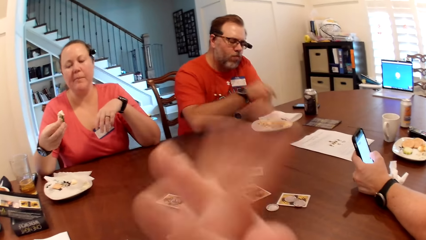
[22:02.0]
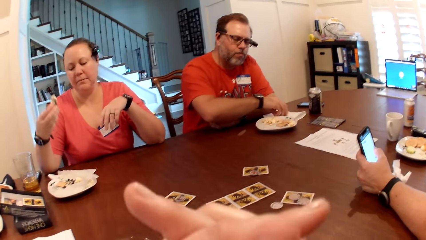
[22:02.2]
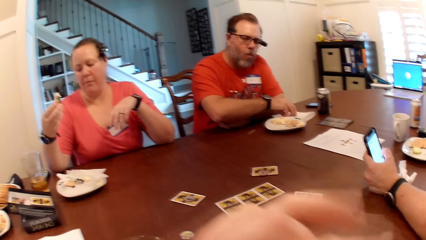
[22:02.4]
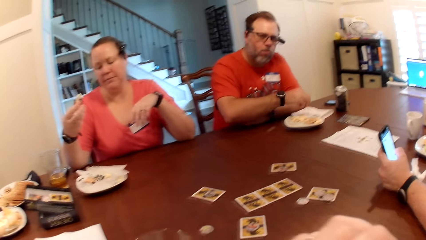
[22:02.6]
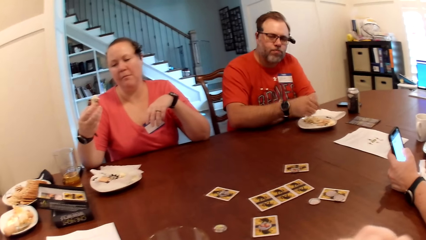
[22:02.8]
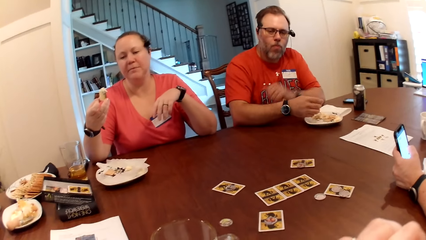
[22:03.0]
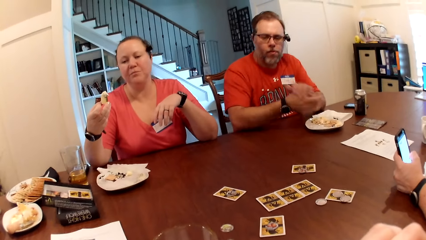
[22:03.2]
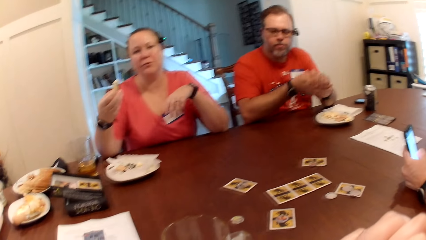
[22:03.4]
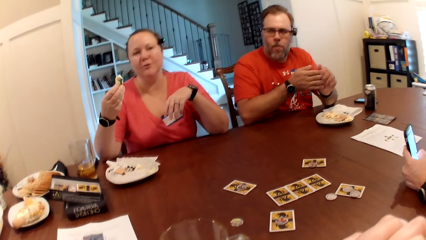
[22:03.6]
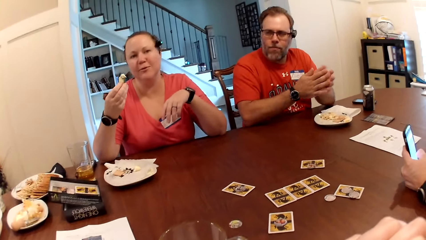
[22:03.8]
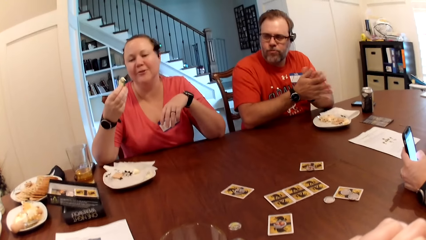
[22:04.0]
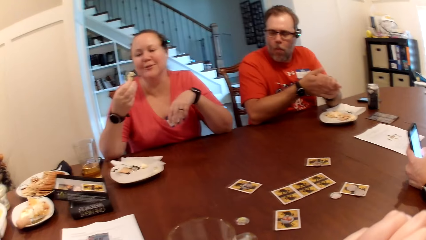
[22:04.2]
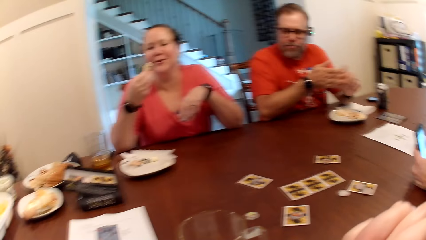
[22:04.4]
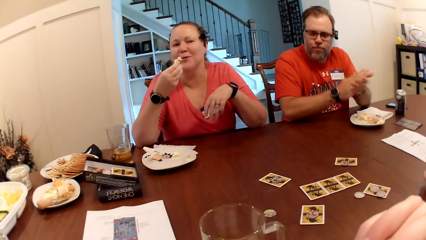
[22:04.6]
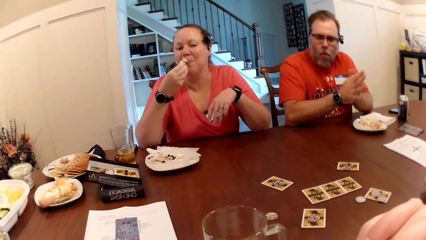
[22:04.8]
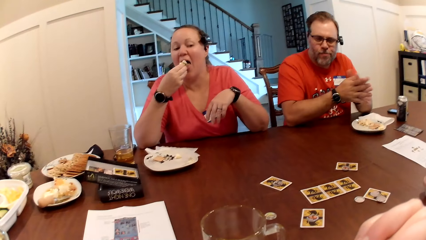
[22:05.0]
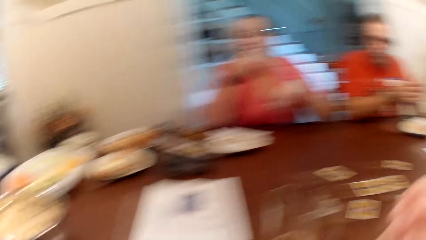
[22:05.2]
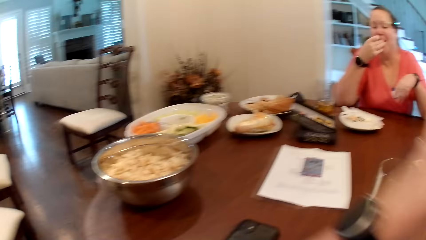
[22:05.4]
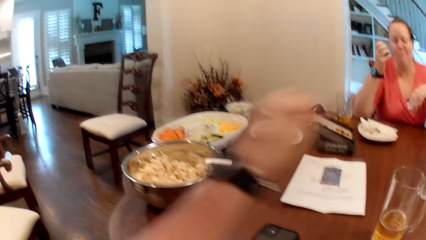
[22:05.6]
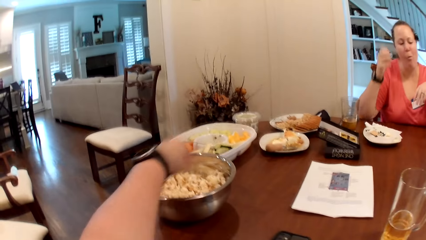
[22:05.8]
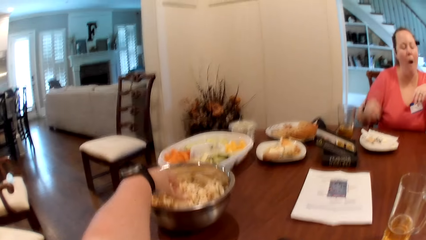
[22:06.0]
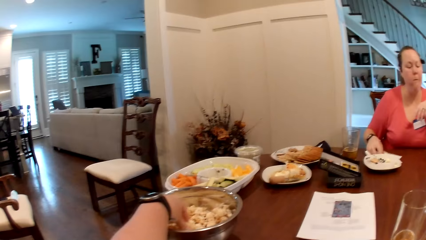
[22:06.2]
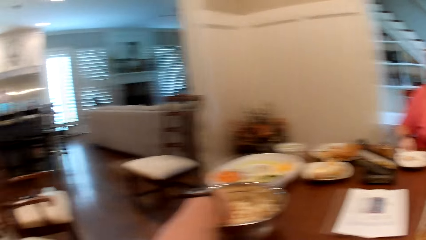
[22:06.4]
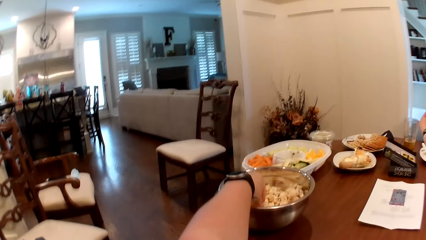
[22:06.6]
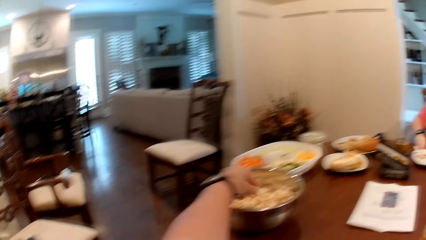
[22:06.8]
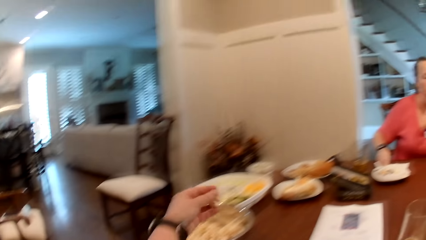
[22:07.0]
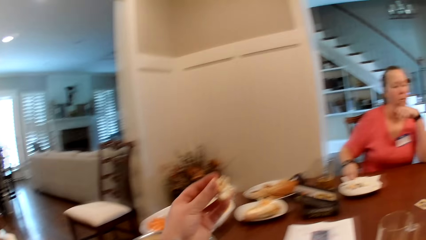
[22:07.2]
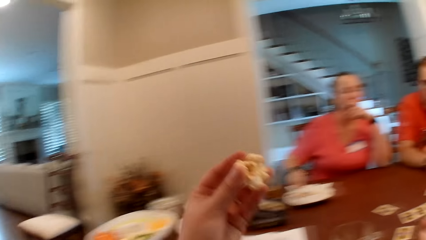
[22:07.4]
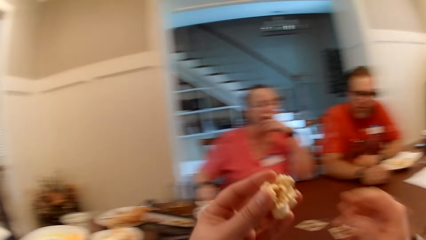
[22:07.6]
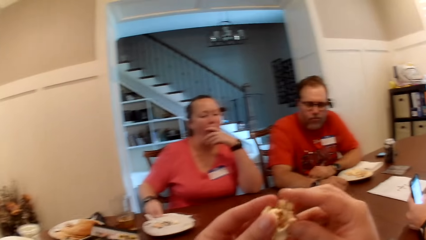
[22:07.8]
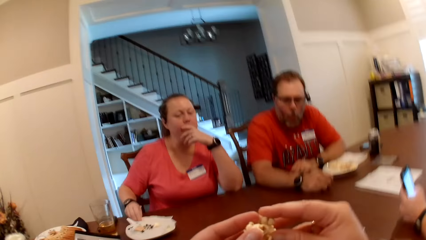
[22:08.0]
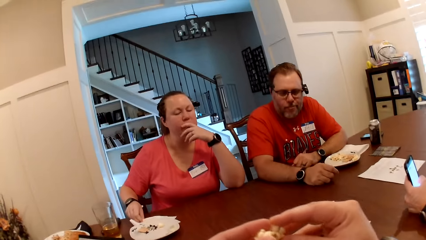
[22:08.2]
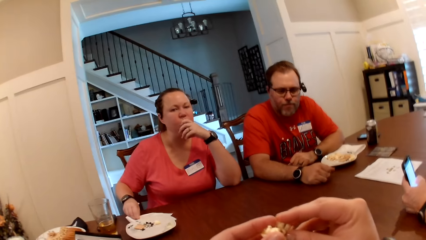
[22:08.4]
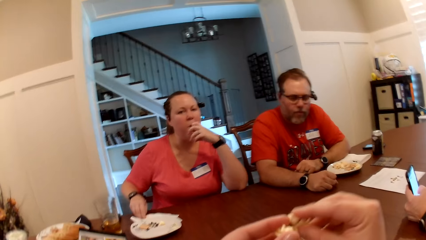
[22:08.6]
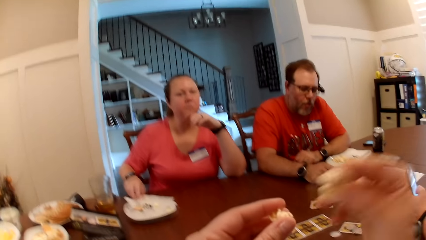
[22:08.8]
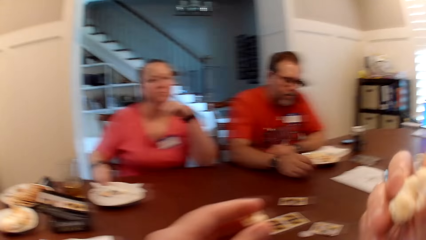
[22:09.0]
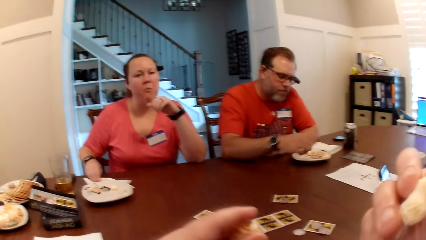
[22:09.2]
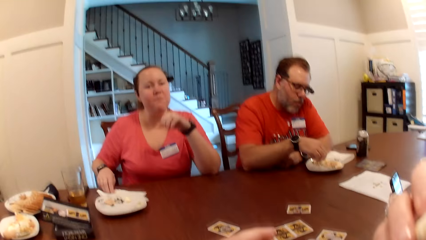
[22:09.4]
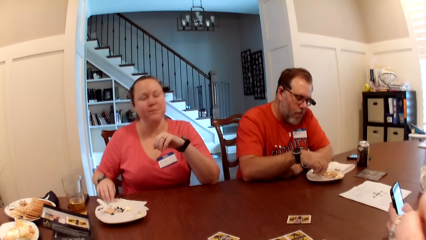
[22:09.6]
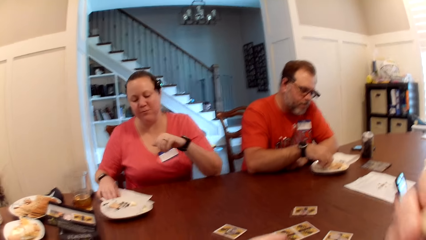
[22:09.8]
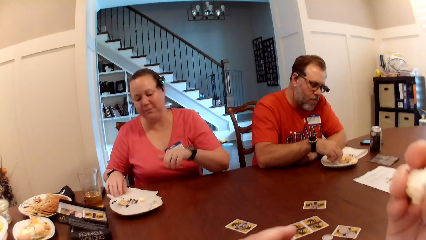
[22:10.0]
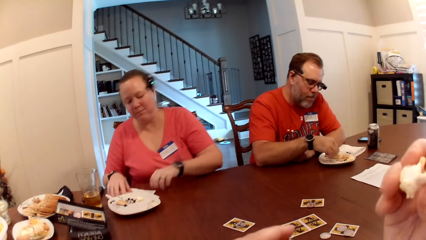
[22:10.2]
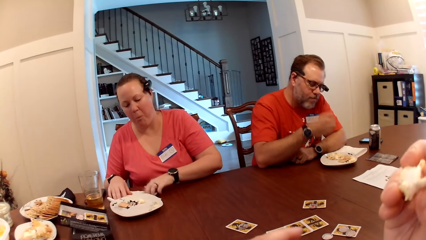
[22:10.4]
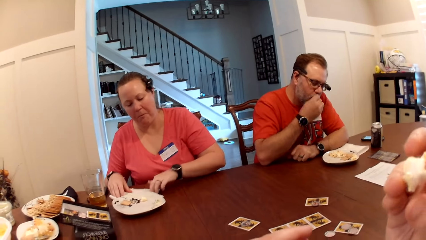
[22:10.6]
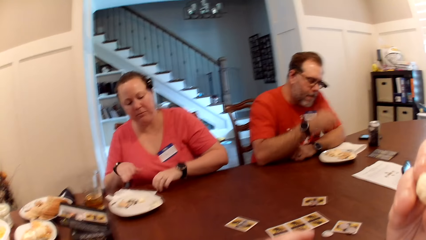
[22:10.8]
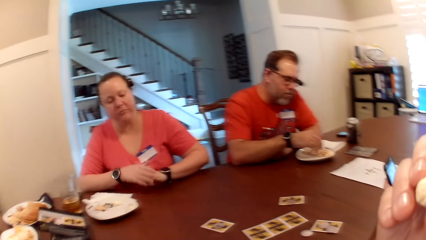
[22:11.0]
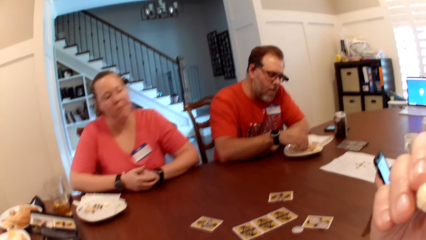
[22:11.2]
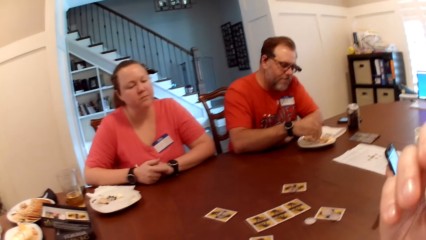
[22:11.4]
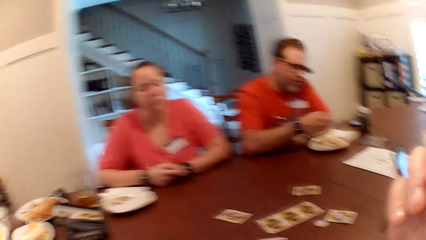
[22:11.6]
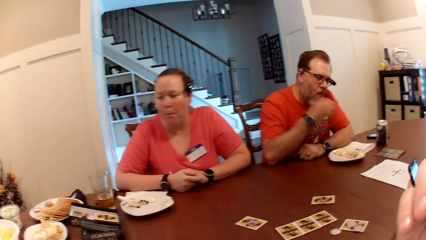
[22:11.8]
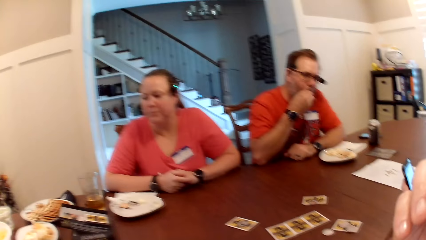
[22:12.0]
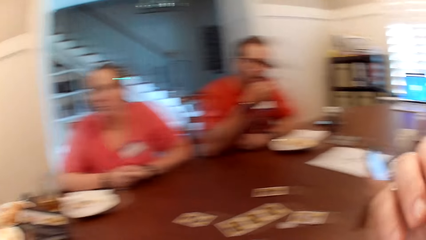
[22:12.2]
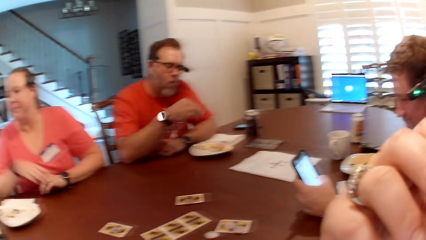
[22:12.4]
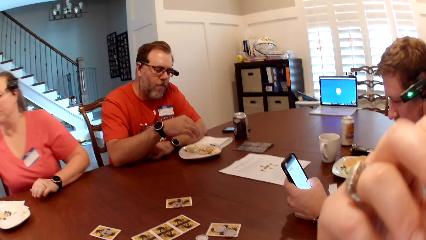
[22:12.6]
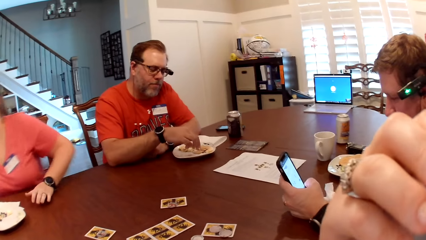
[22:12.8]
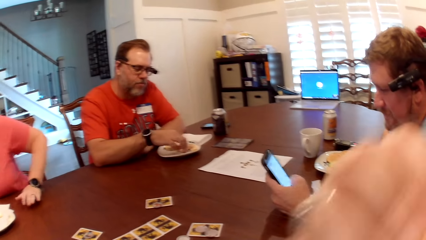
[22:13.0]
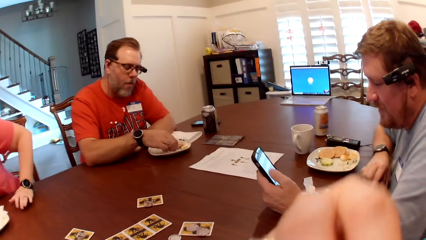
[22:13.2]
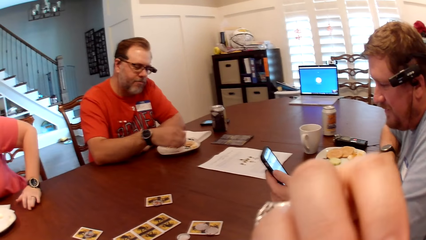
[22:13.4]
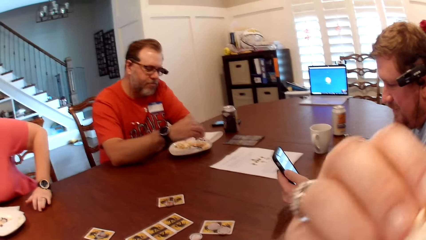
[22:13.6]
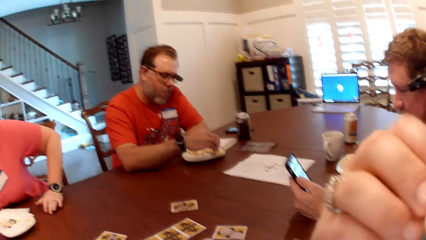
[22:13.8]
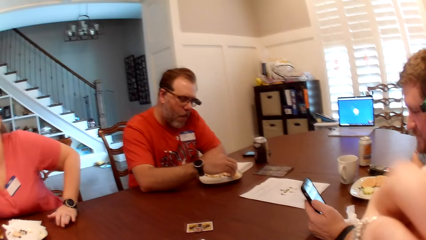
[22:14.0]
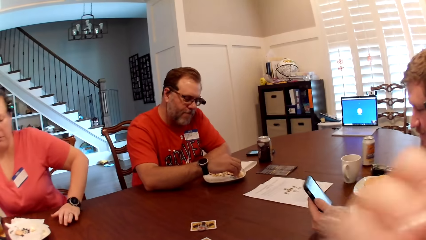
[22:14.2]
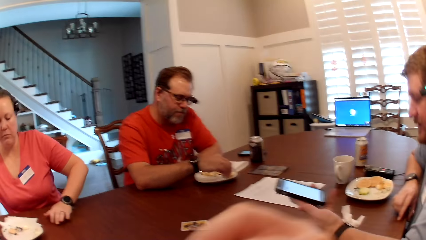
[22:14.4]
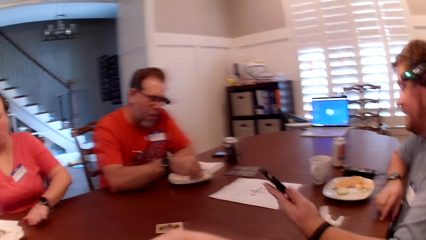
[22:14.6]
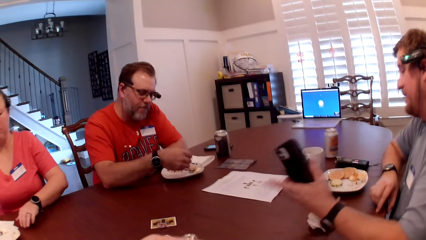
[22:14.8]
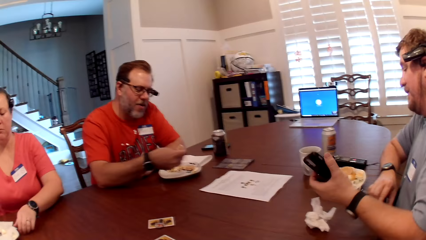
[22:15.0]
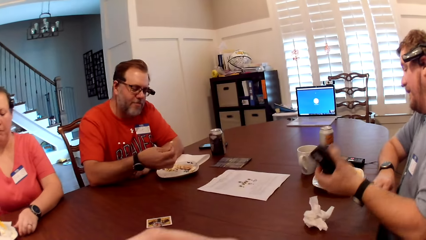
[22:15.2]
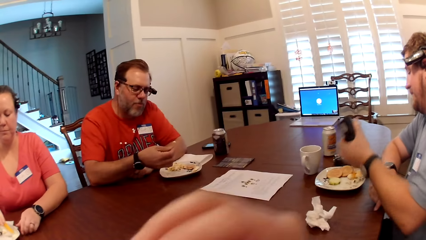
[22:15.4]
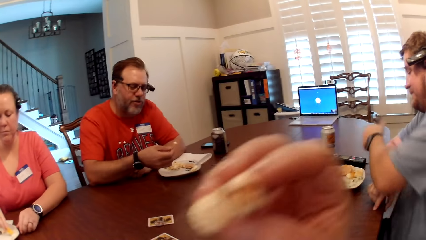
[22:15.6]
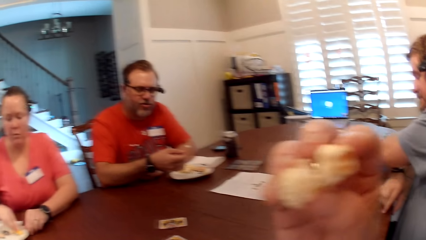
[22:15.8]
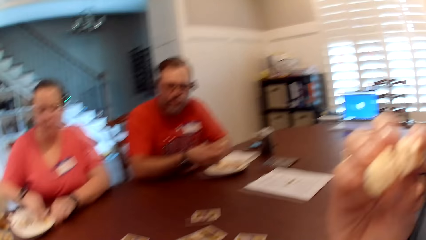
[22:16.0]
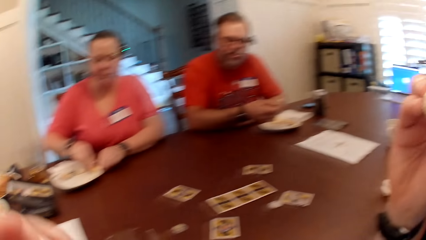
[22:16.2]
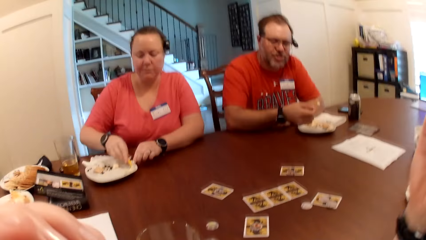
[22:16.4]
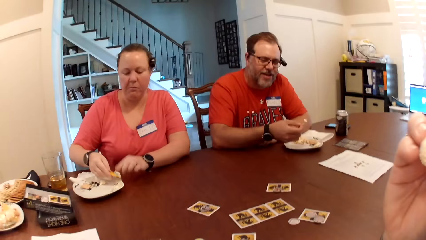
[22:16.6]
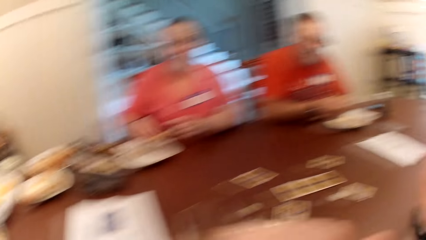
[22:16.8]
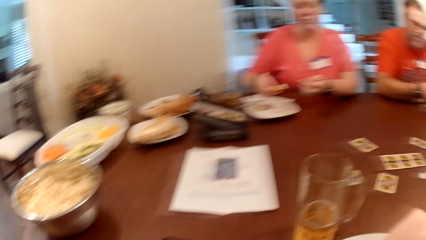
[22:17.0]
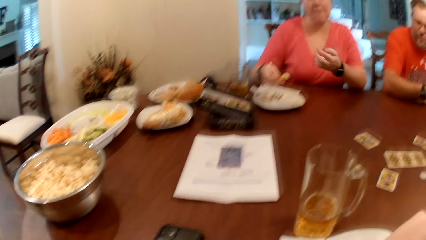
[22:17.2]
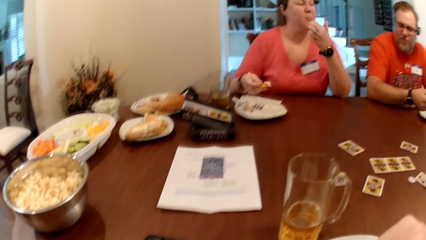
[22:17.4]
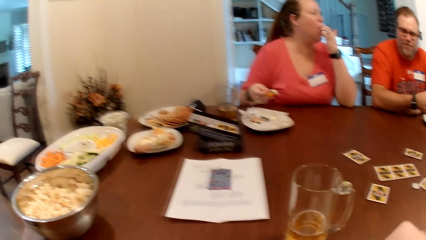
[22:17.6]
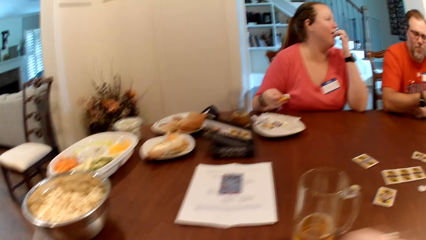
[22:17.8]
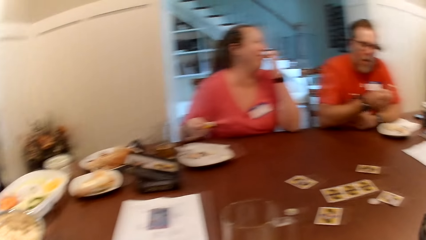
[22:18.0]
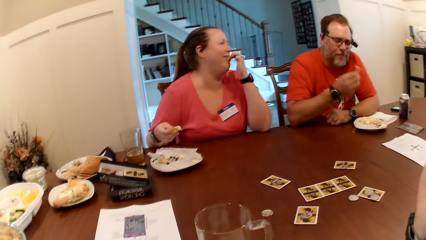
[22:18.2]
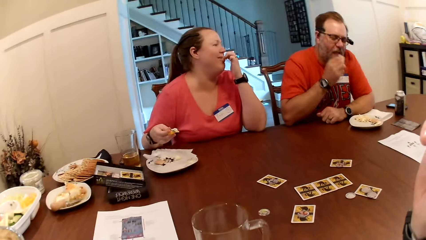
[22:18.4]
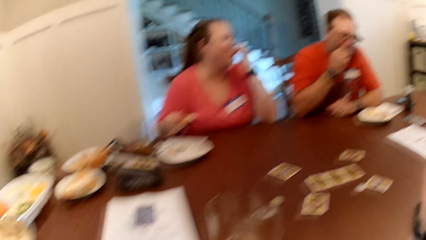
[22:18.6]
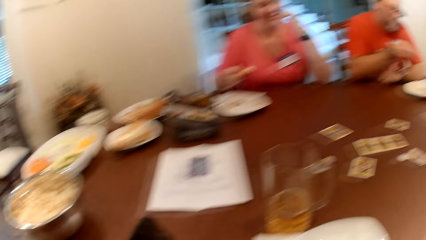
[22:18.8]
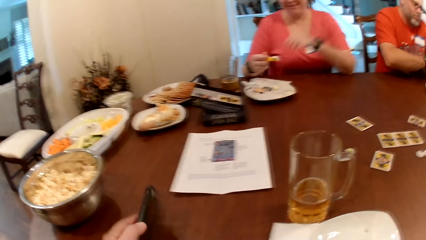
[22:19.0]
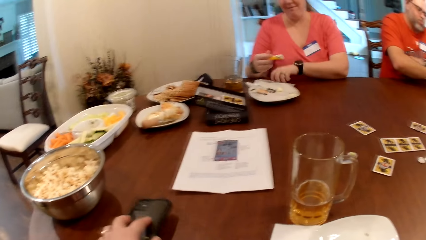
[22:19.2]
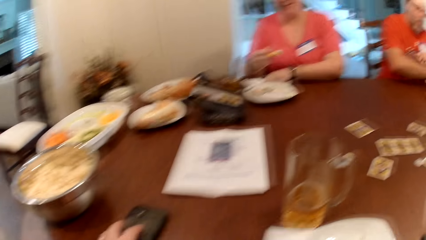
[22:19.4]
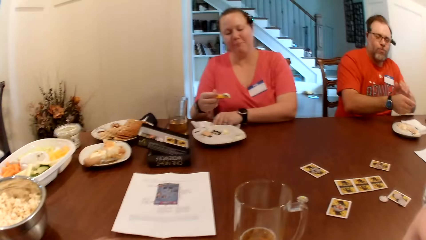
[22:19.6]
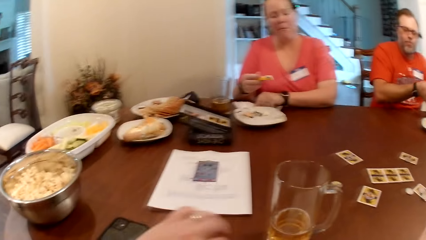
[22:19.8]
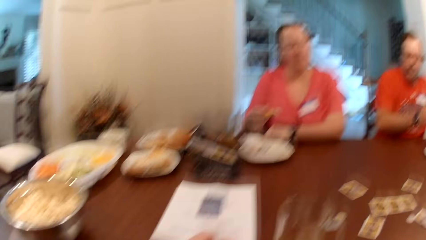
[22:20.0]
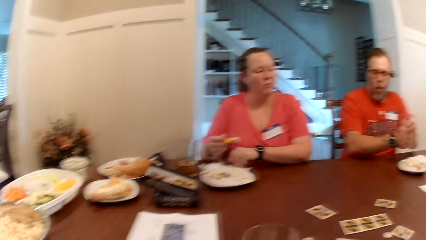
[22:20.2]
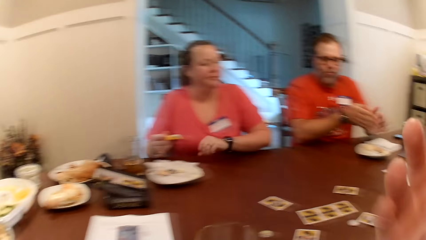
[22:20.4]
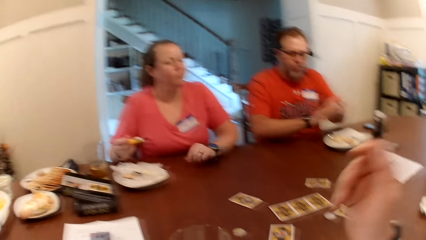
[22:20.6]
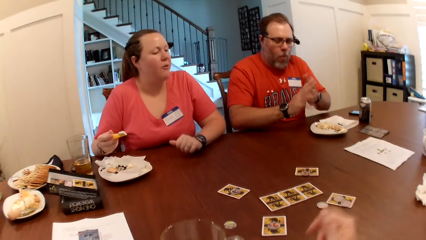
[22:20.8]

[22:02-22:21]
The man touches the paper napkin with his right hand. The woman converses with the camera wearer. The man rubs both hands together. The camera wearer looks around. The woman eats the cucumber slice with her right hand. The camera wearer picks popcorn from a bowl on the table with her left hand. The woman wipes her right hand on the paper napkin. The camera wearer passes the popcorn to her right hand from her left hand. She holds the popcorn and eats the popcorn with her right hand. The man picks up a cucumber slice from the plate with his right hand. The woman wipes her left hand on the paper napkin. The man eats the cucumber slice with his right hand and picks up a cucumber slice from the plate with his right hand. The woman holds both hands together on the table. The man eats the cucumber slice with his right hand, picks up a cucumber slice from the plate with his right hand, and dips the cucumber slice with his right hand in sauce on the plate. The man converses with the camera wearer and the woman. The camera wearer picks popcorn. The woman dips a cucumber slice with her right hand in sauce on the plate. The camera wearer eats popcorn. The woman licks her left hand. The man eats the cucumber slice with his right hand. The camera wearer laughs with a girl and turns the phone over on the table with her left hand. The woman wipes her left hand on the paper napkin. The man dusts off both hands together. Another man converses with the camera wearer.
